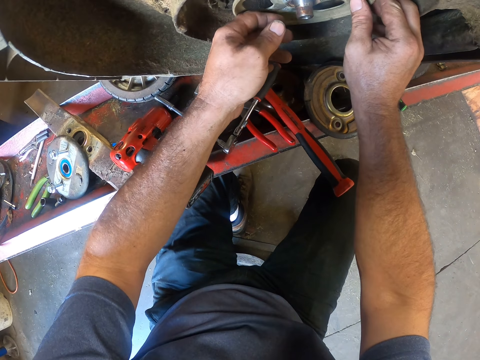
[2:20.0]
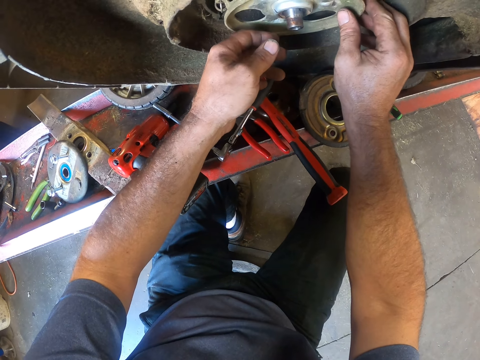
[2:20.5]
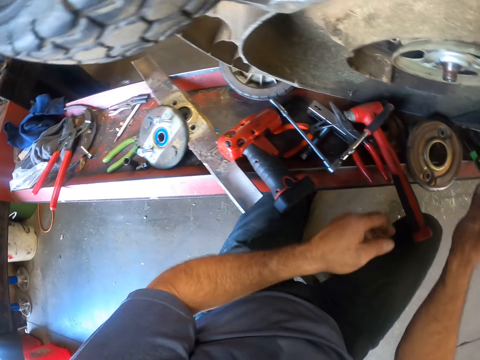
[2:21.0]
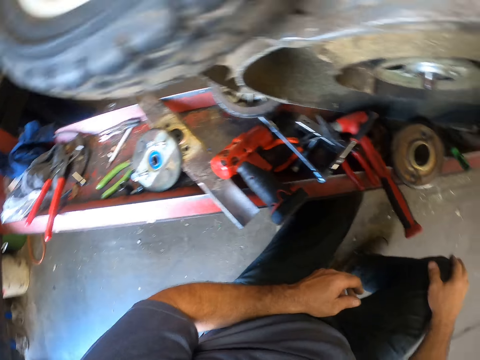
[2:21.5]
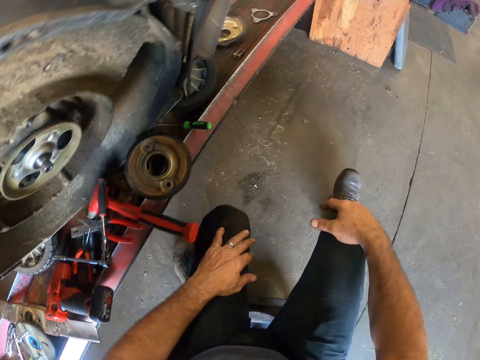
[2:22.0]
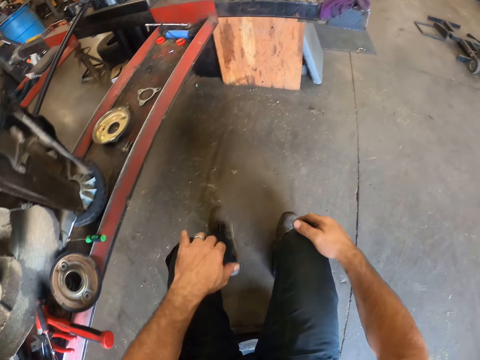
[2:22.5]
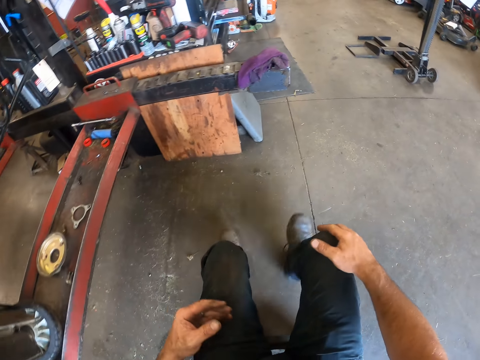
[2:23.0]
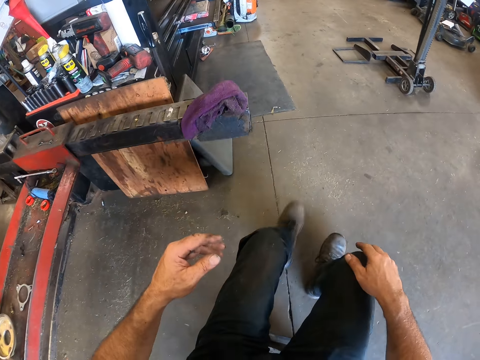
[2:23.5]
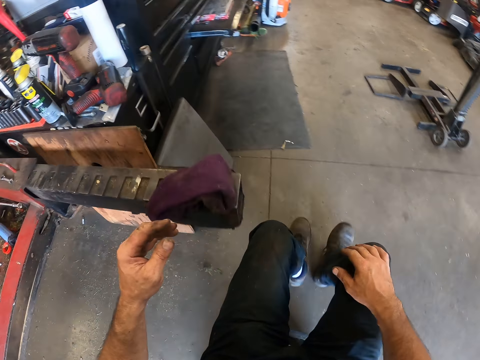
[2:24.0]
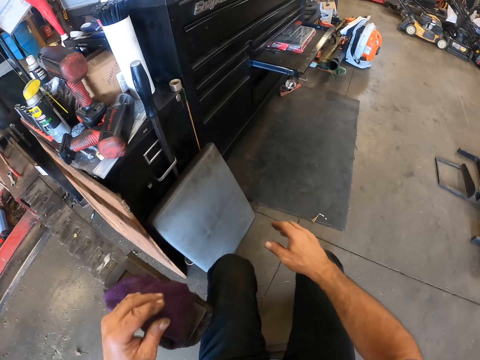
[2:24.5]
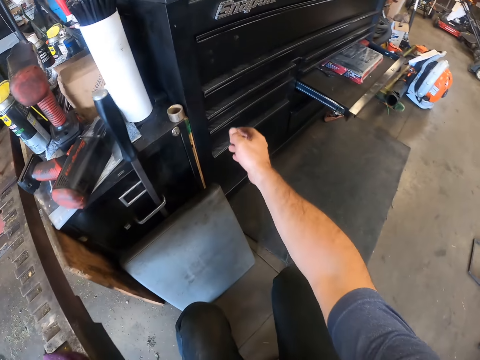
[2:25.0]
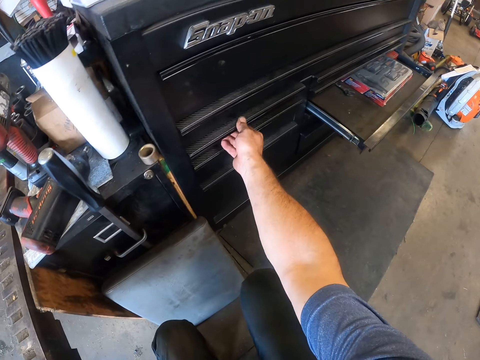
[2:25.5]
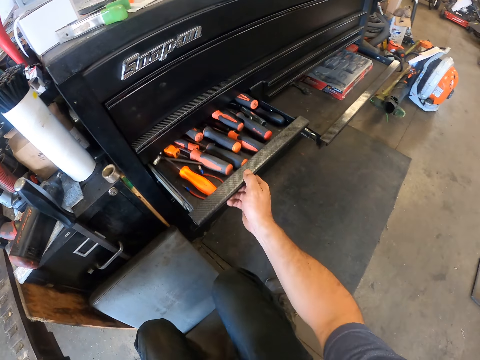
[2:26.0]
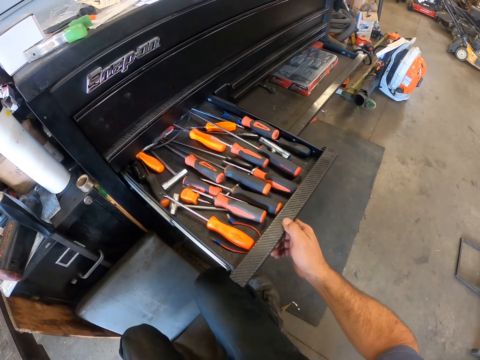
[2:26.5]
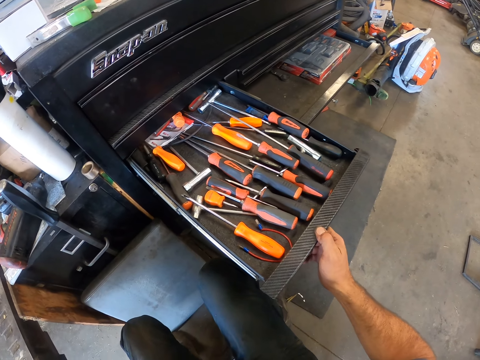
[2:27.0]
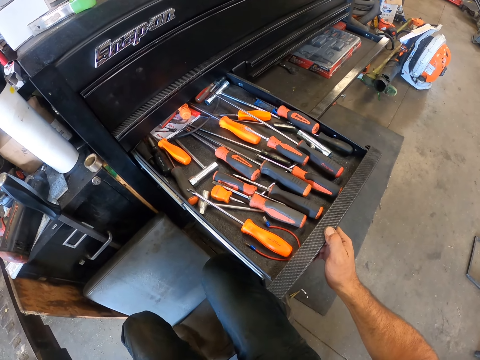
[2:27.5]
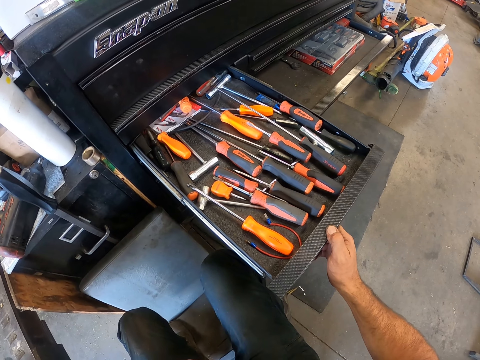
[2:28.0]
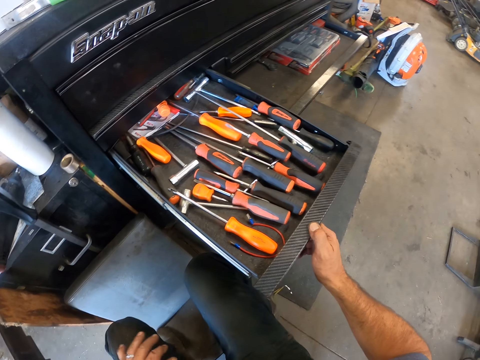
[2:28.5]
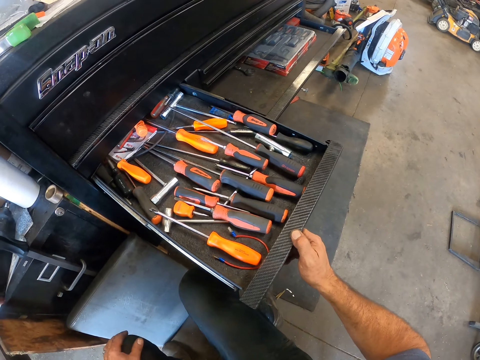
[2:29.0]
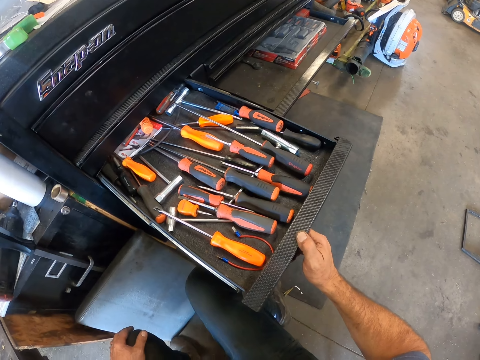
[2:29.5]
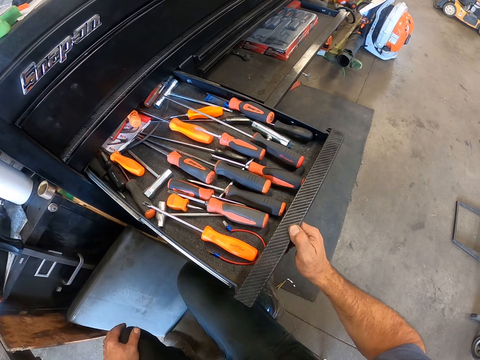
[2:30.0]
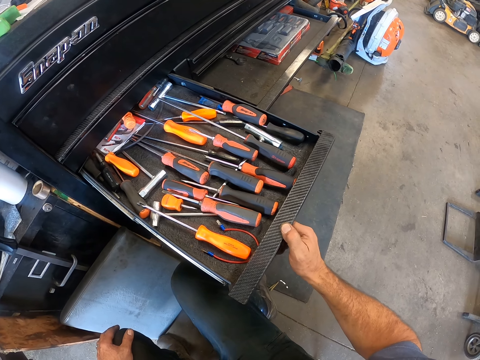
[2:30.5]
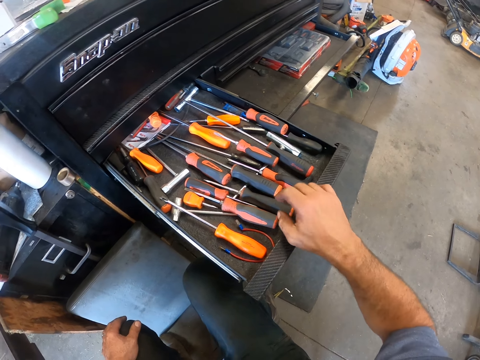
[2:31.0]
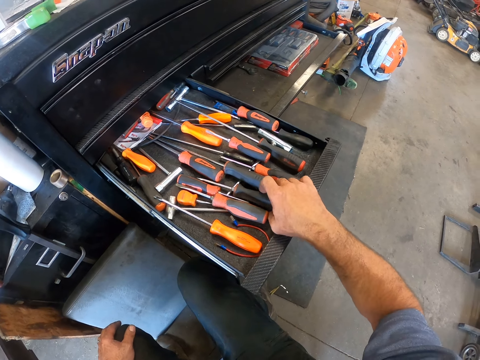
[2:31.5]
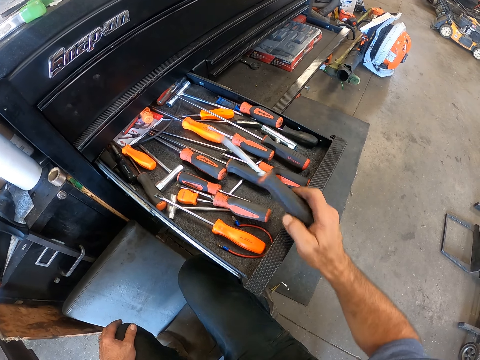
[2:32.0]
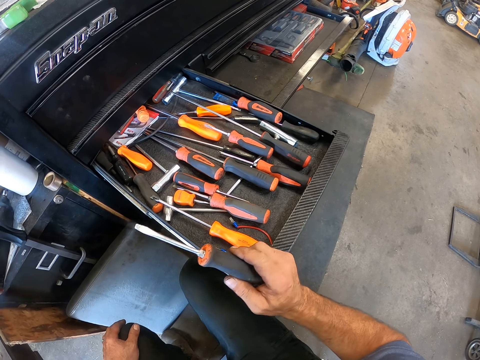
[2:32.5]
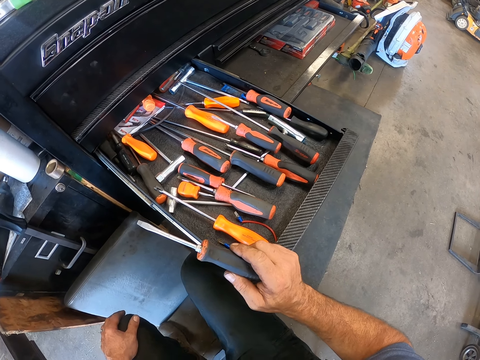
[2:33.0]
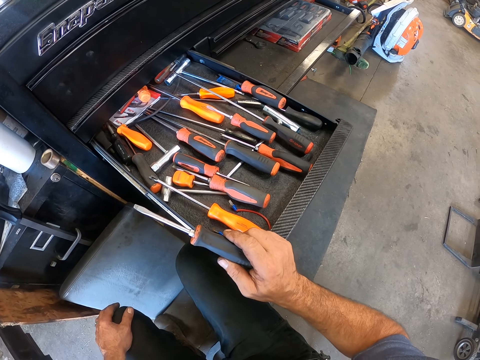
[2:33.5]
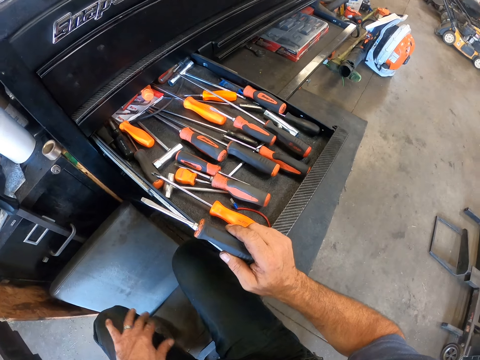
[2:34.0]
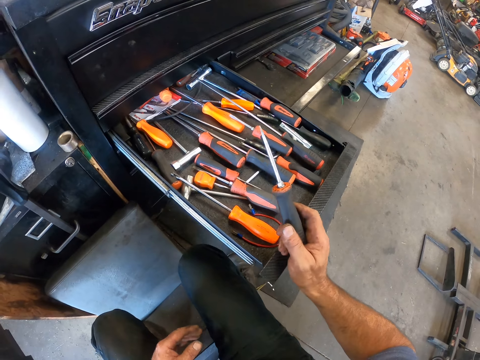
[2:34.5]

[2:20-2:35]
The camera wearer walks around the workshop. He moves towards the drawer. He opens the drawer with his right hand. He picks up a screwdriver from the drawer with his right hand.

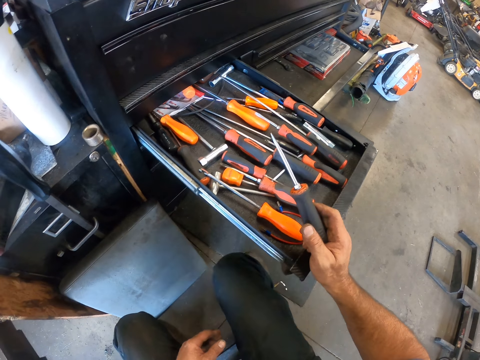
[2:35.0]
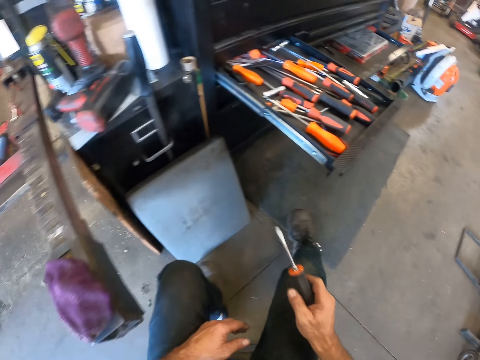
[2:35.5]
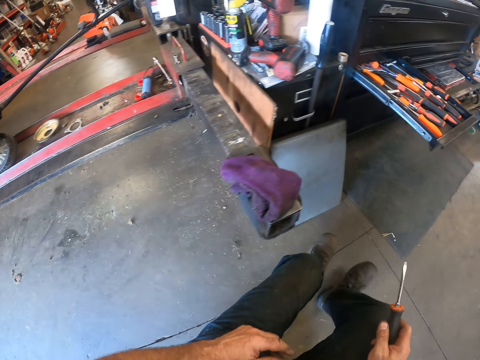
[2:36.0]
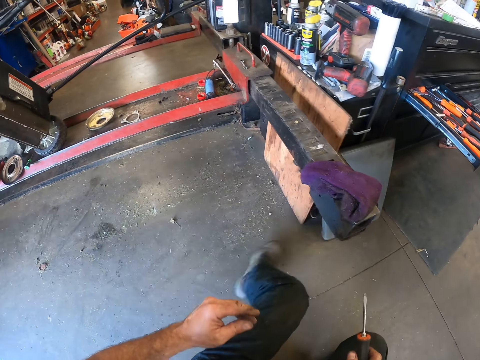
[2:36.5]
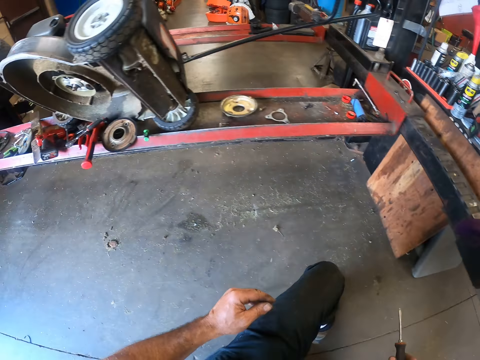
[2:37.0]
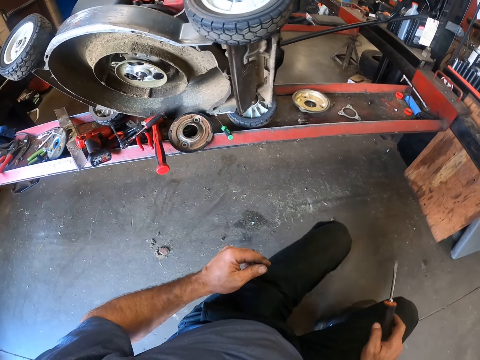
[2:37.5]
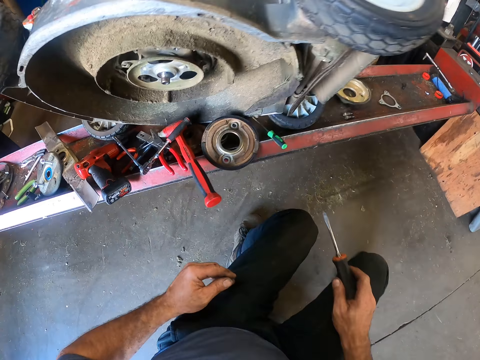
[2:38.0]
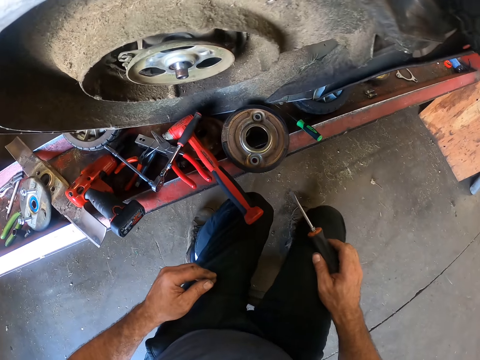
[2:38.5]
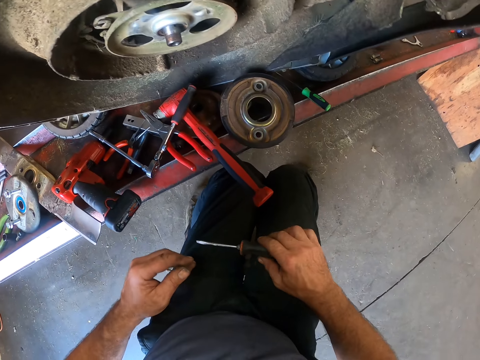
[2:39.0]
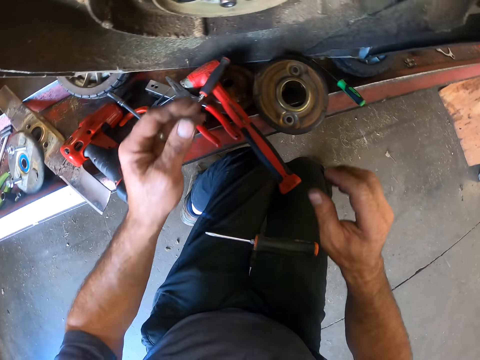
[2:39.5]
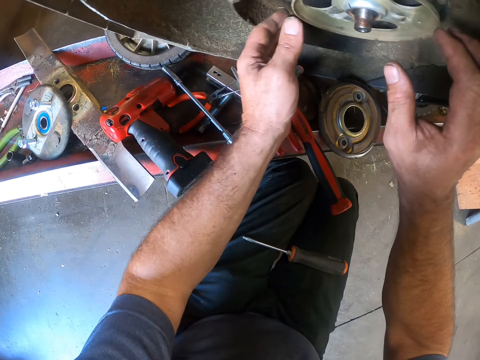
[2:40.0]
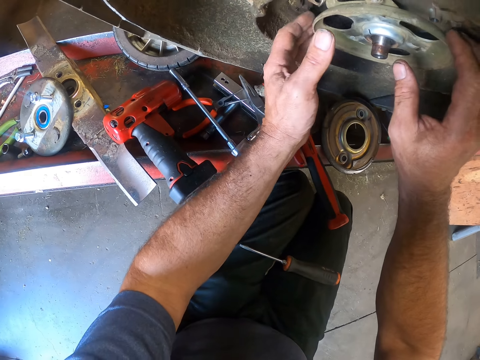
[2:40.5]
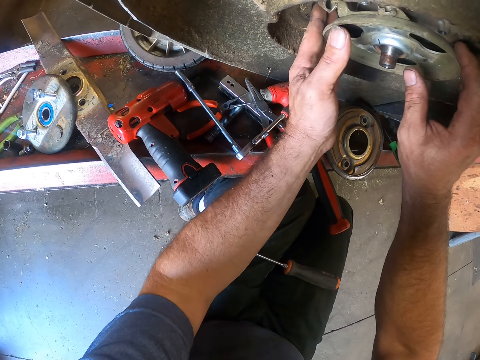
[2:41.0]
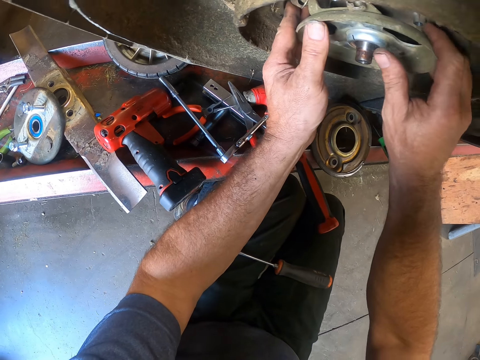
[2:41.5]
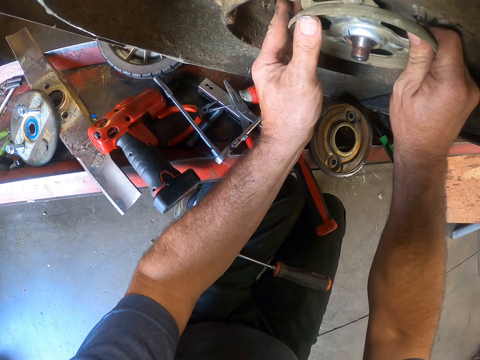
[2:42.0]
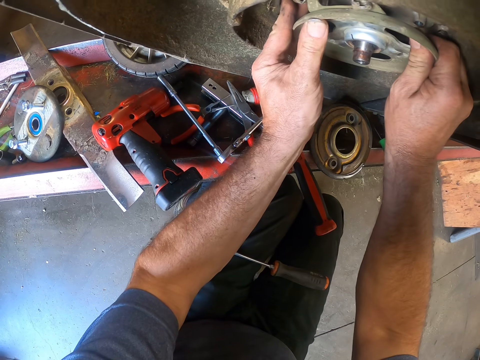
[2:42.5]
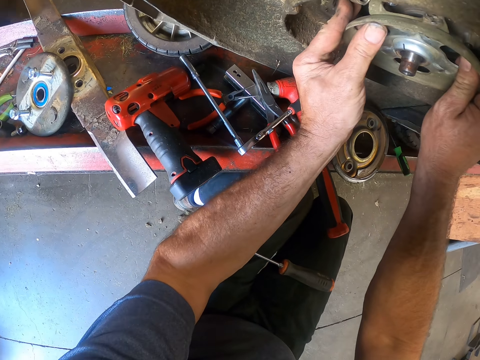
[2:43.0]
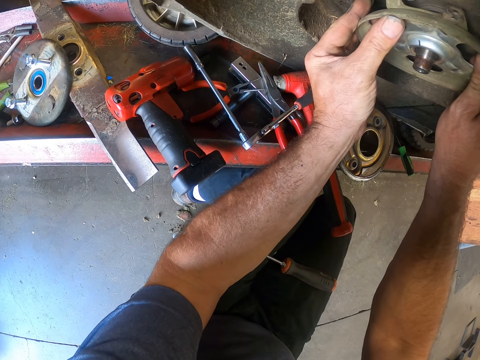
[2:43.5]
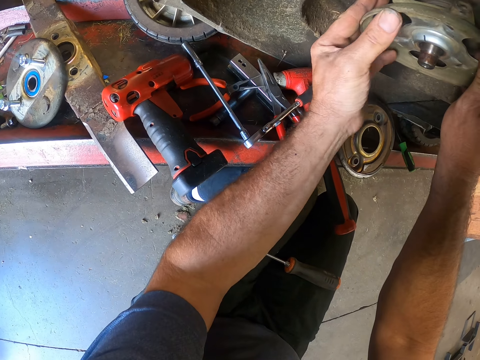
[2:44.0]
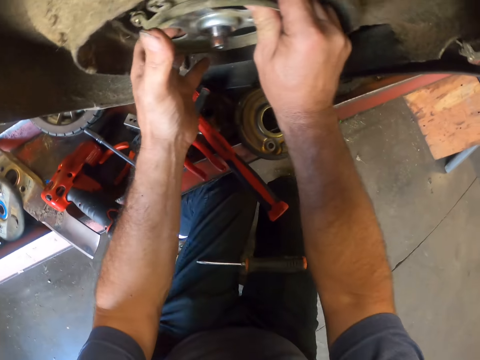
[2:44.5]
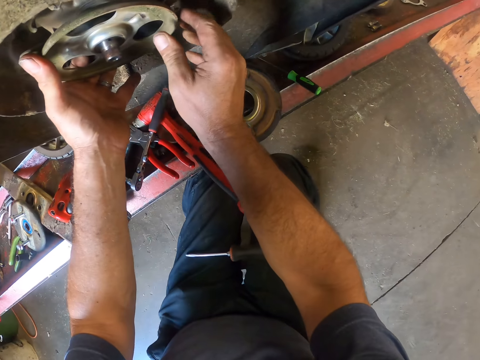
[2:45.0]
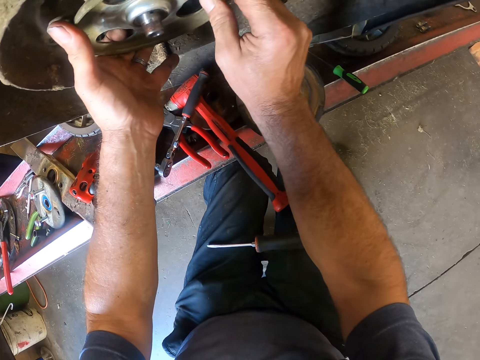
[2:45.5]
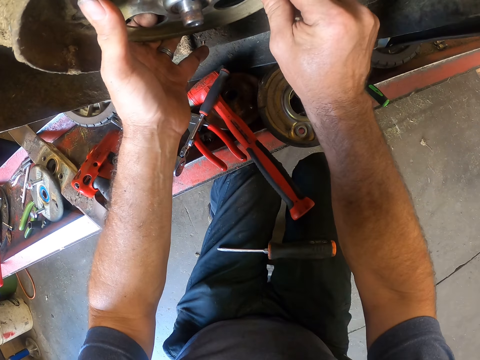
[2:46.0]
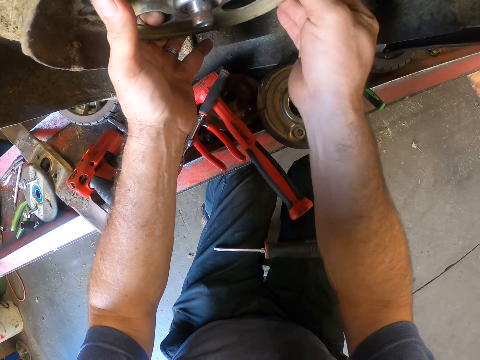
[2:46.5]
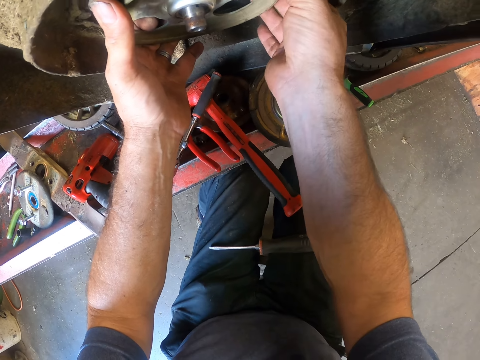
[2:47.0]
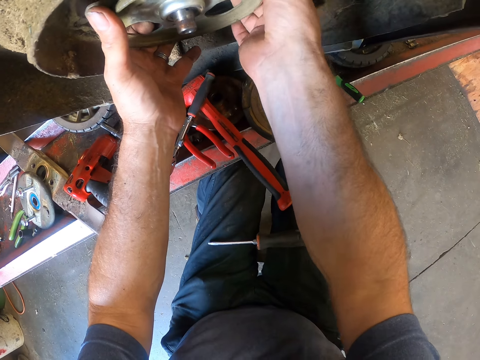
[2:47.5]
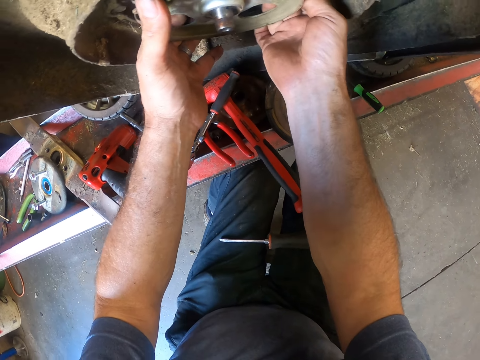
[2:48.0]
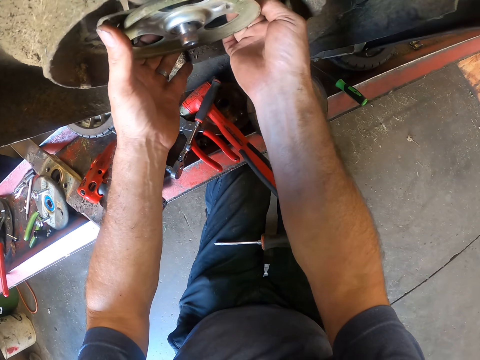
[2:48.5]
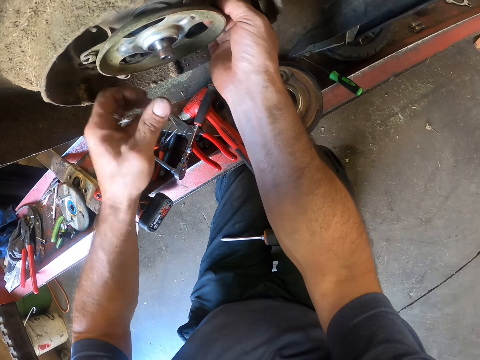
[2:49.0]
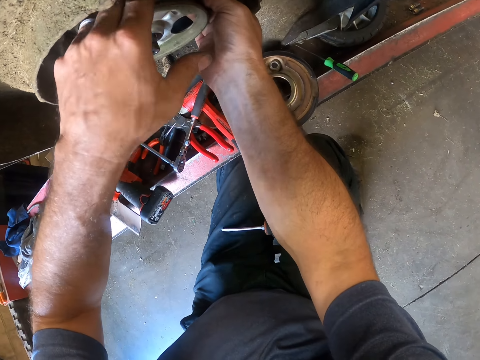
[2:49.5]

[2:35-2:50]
The camera wearer pushes the seat backwards. He drops the screwdriver on his lap. He adjusts the blade adaptor with both hands.
